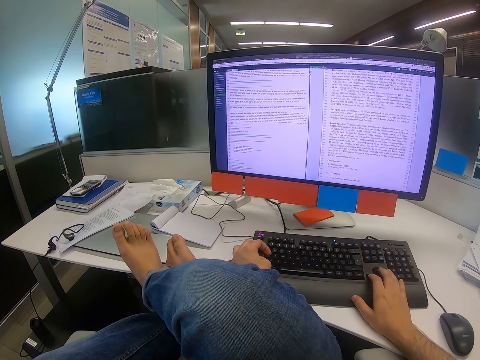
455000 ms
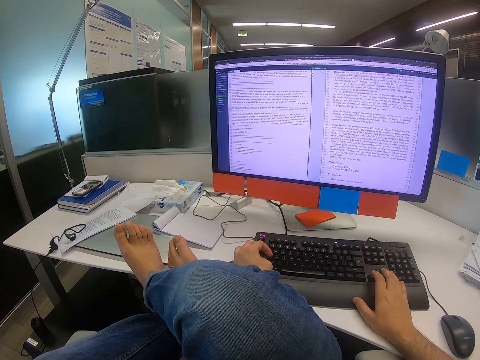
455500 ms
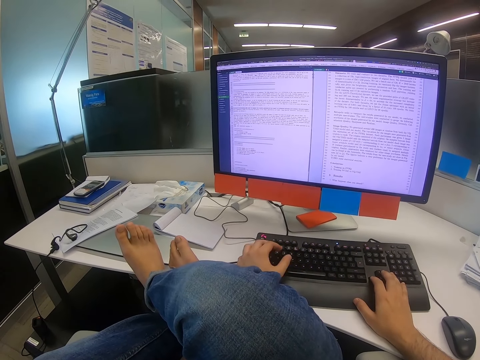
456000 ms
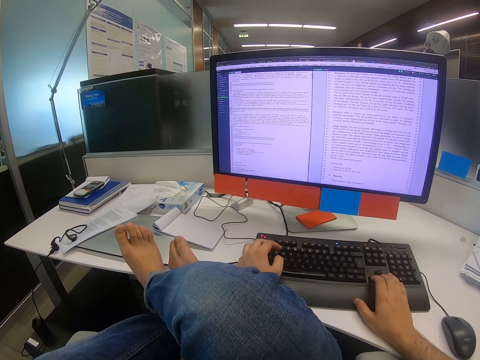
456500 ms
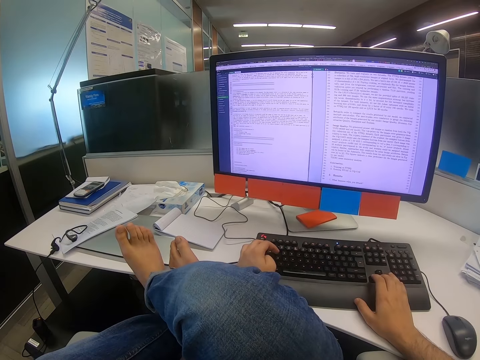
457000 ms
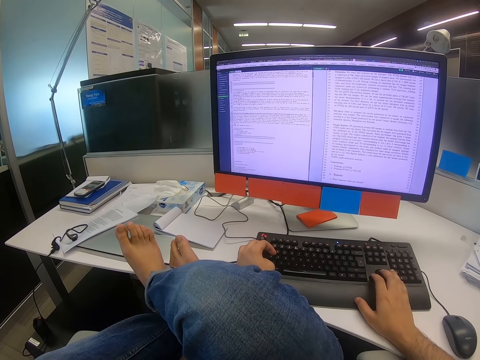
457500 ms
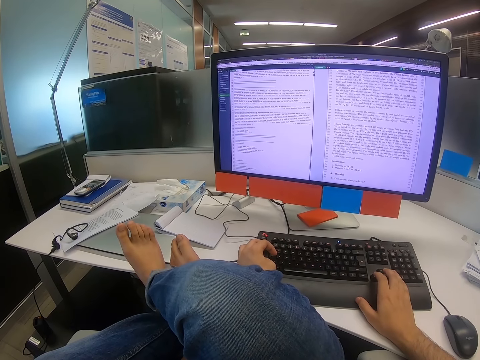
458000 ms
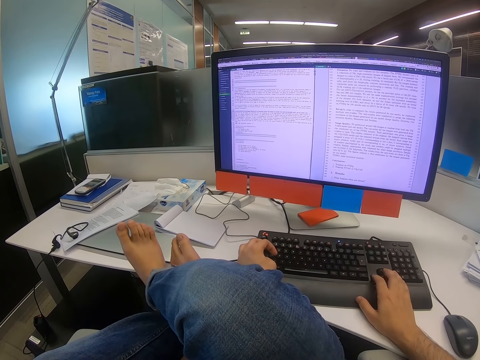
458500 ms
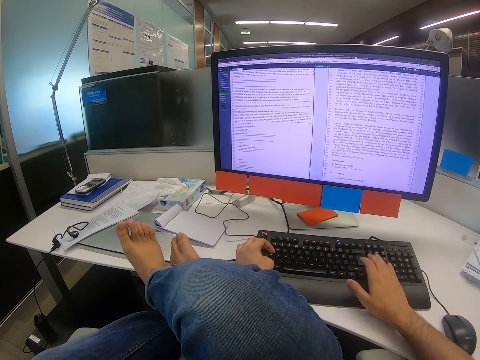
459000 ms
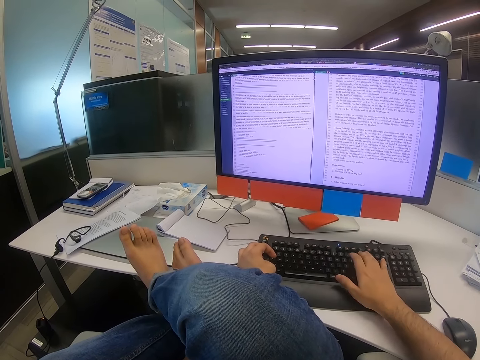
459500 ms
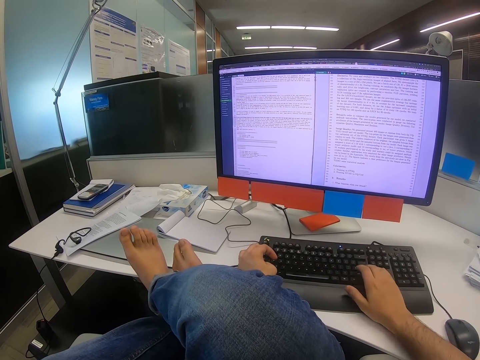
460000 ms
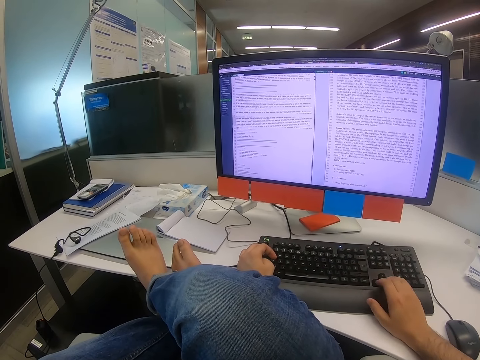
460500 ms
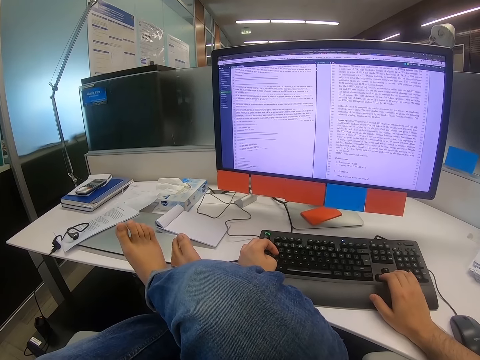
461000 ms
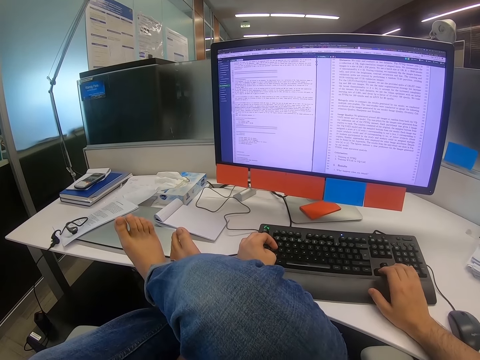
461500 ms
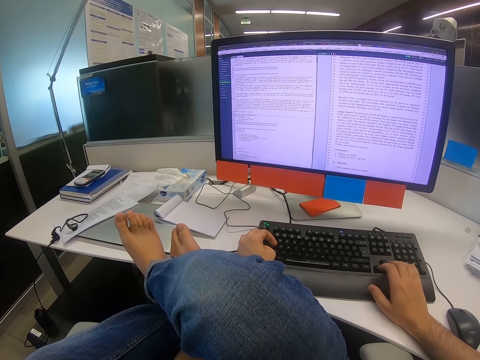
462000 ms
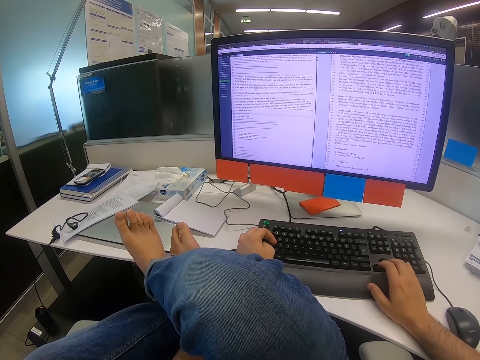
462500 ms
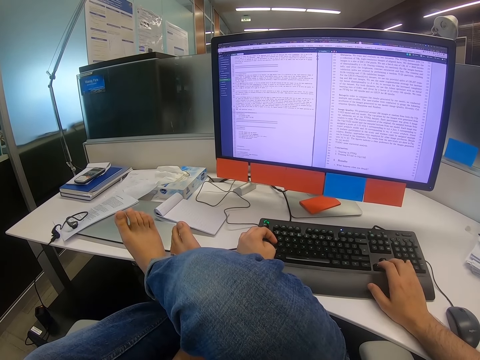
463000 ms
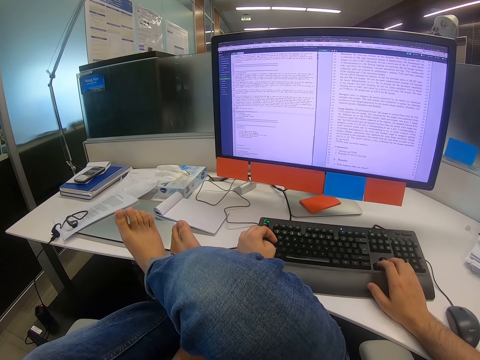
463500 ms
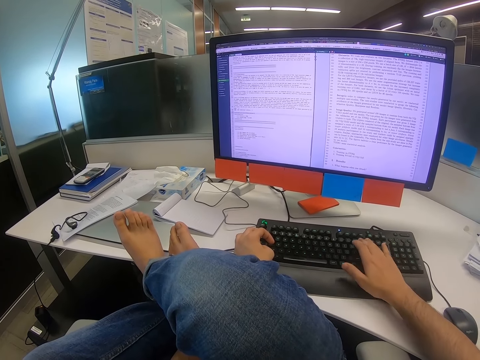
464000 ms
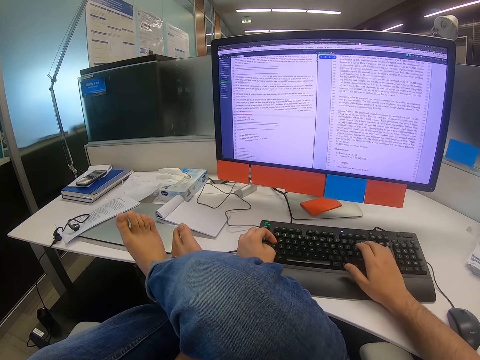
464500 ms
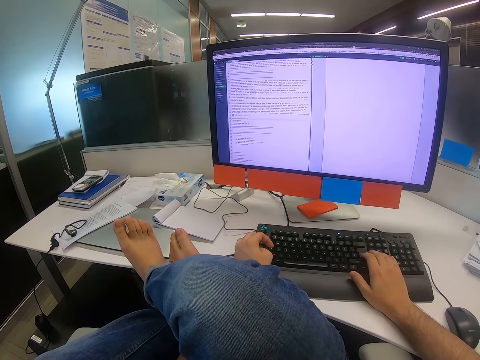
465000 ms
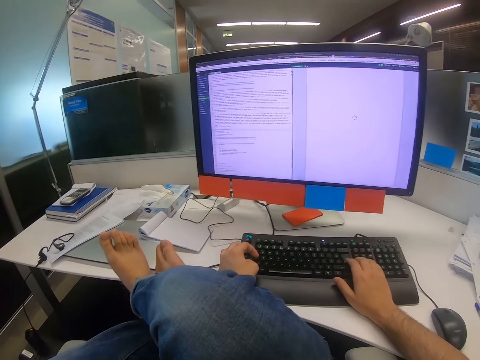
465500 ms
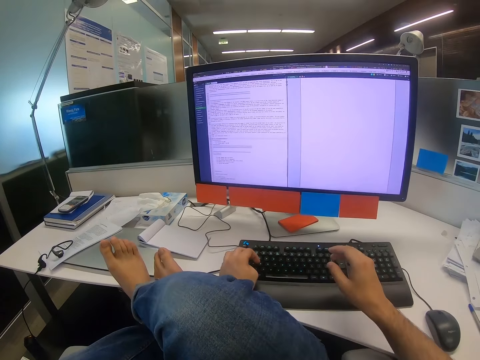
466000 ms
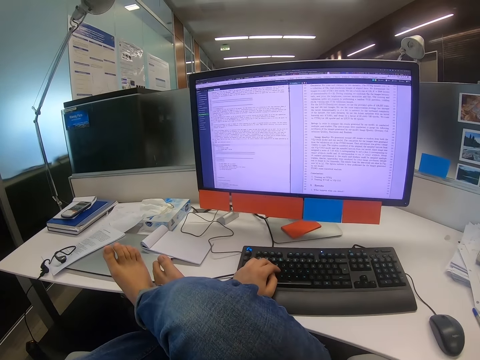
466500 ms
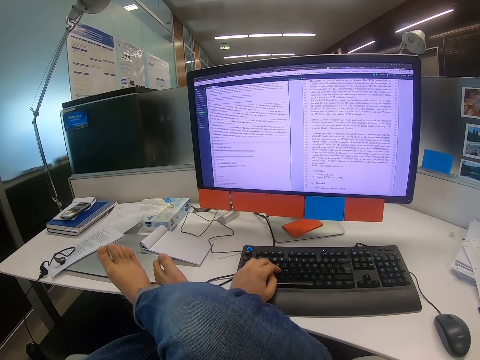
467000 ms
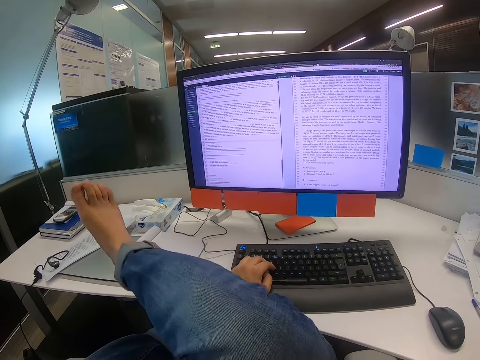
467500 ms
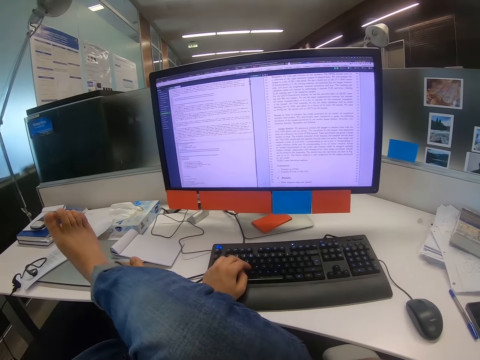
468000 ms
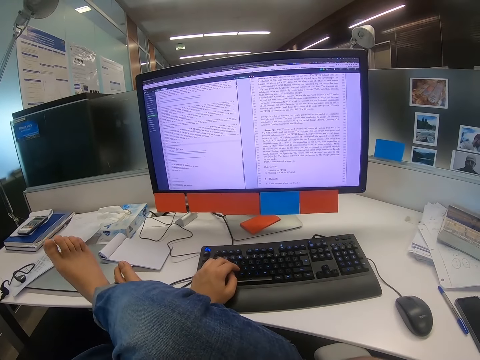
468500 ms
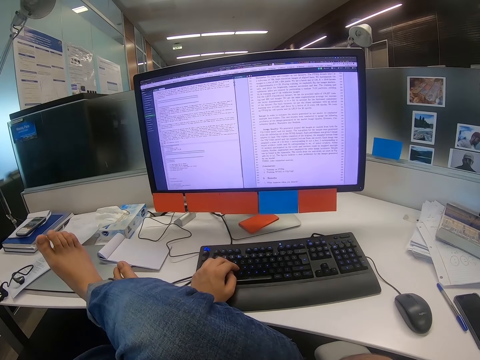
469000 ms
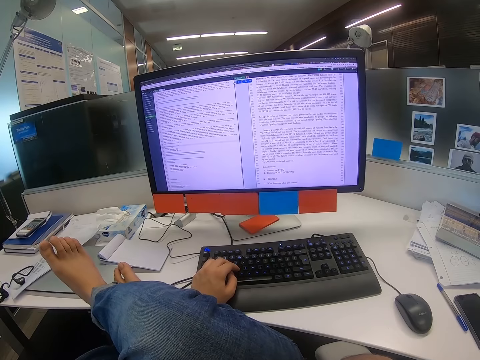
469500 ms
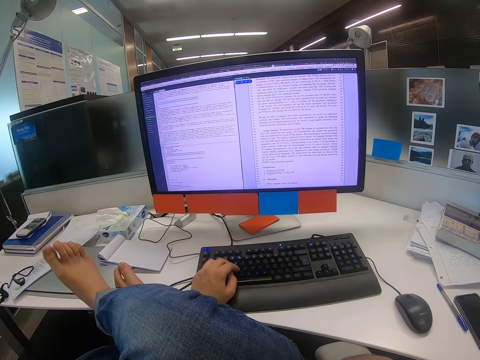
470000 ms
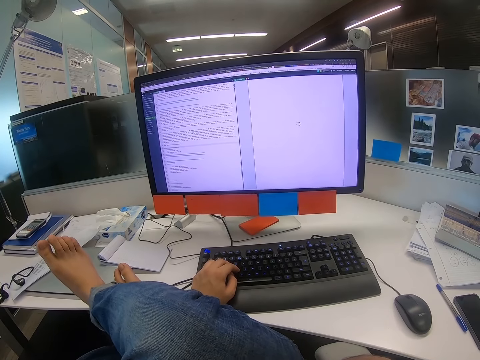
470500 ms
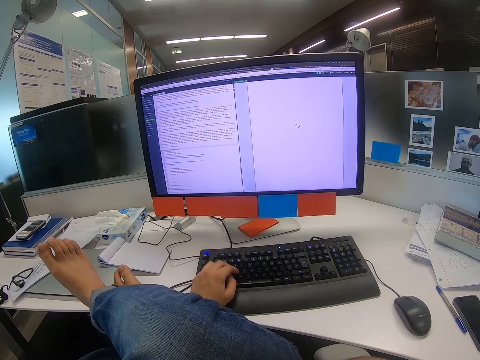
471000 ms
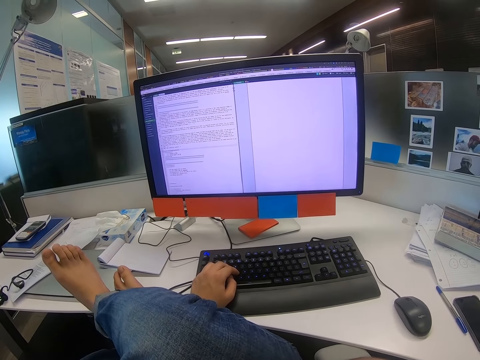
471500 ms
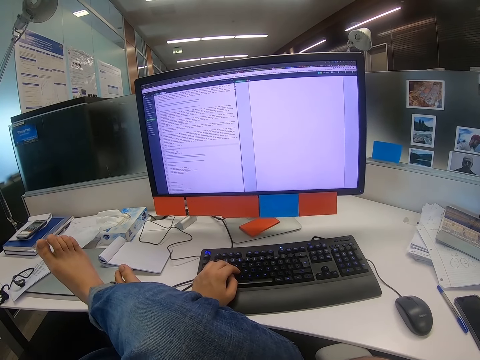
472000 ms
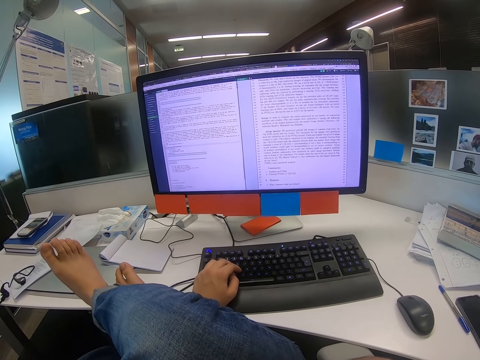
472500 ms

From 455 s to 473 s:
The camera wearer lifts his right hand. He shakes the right leg.

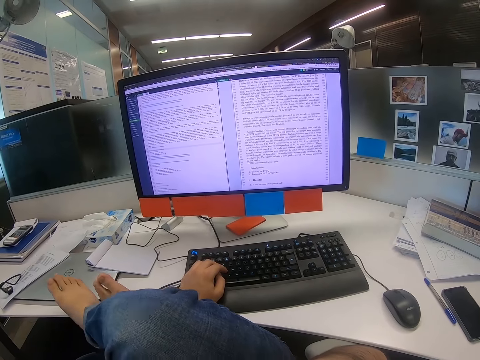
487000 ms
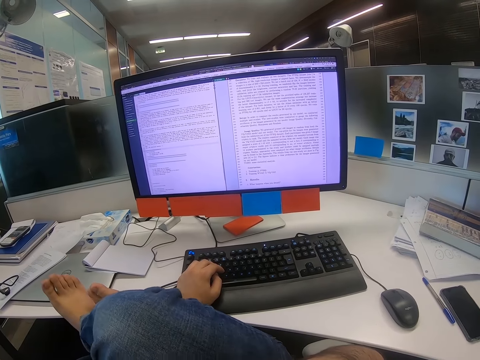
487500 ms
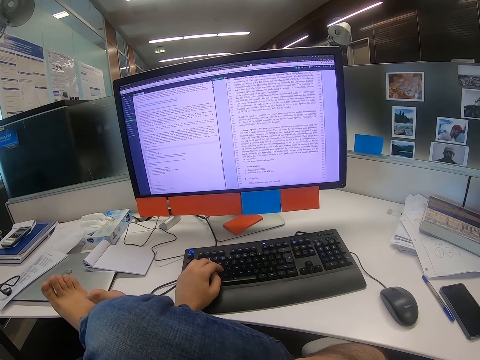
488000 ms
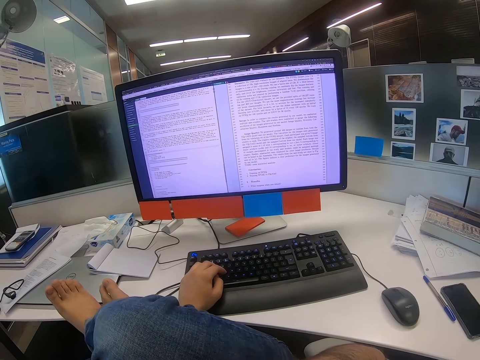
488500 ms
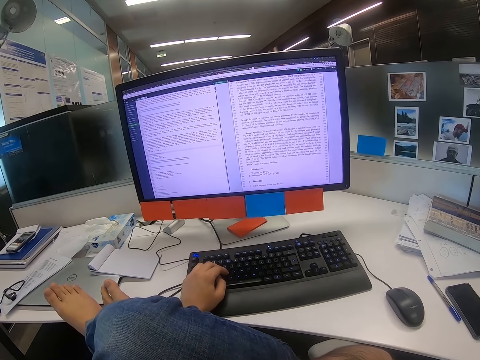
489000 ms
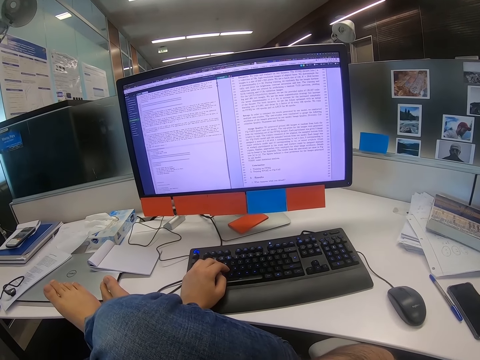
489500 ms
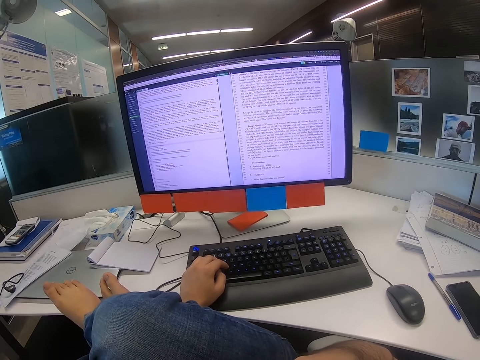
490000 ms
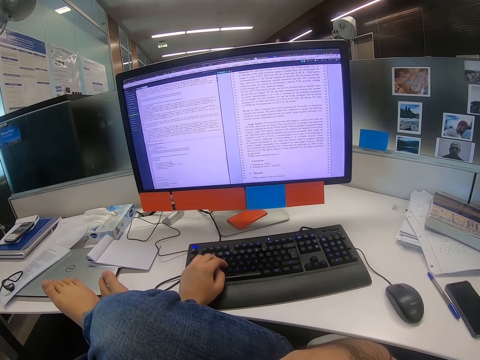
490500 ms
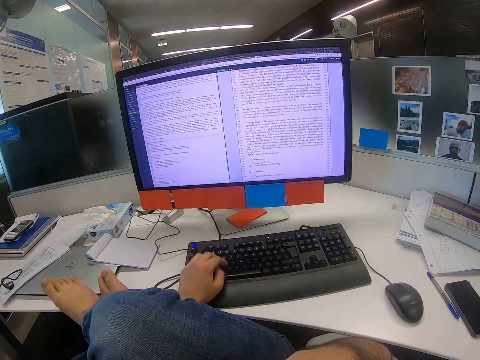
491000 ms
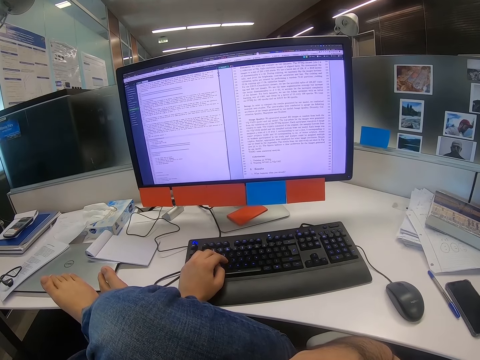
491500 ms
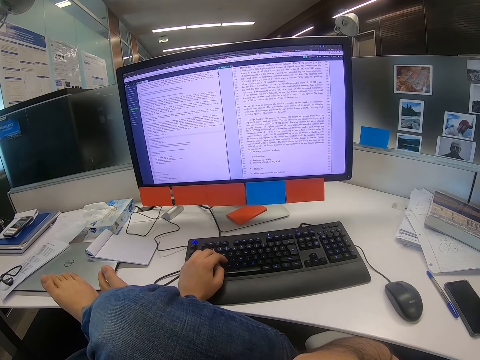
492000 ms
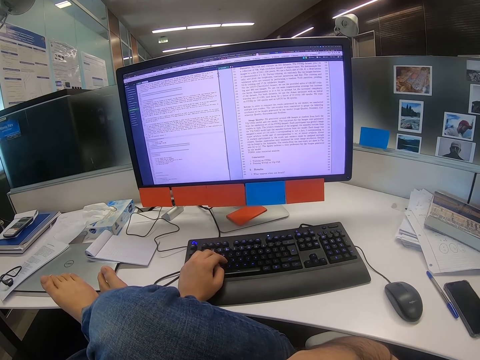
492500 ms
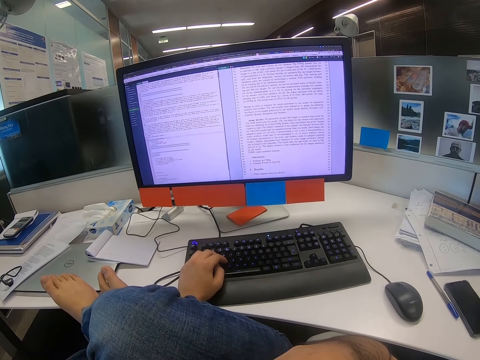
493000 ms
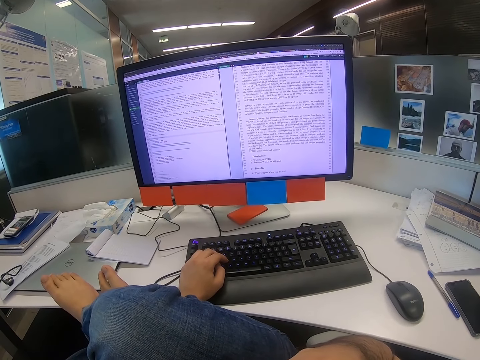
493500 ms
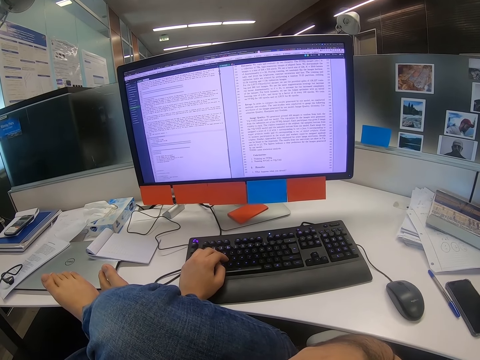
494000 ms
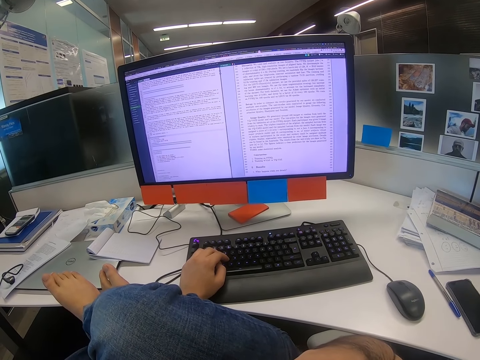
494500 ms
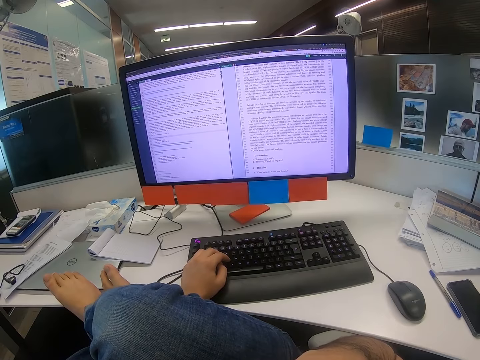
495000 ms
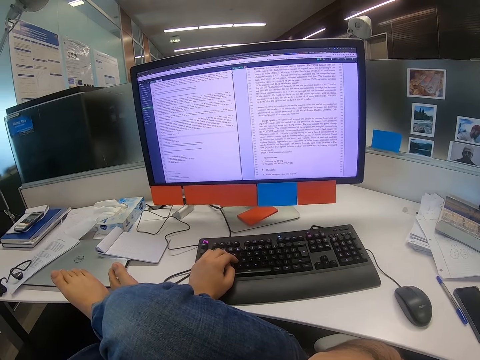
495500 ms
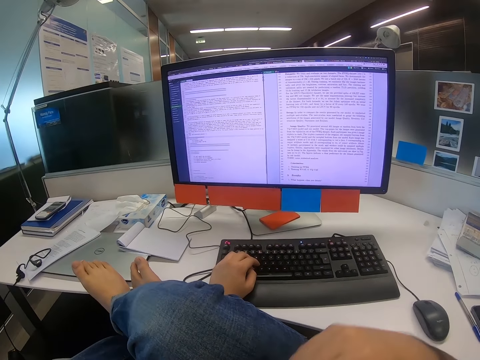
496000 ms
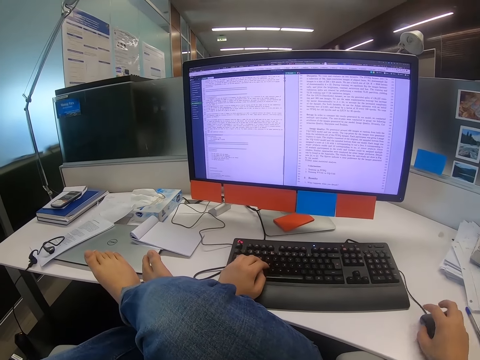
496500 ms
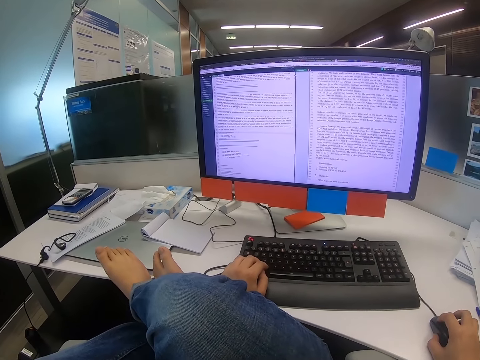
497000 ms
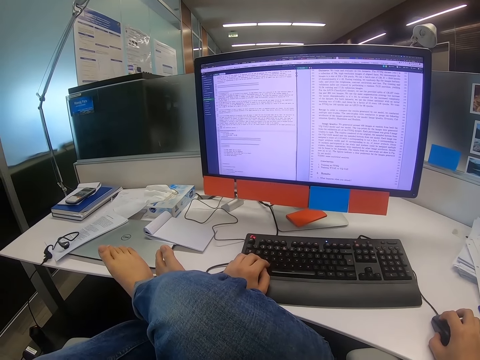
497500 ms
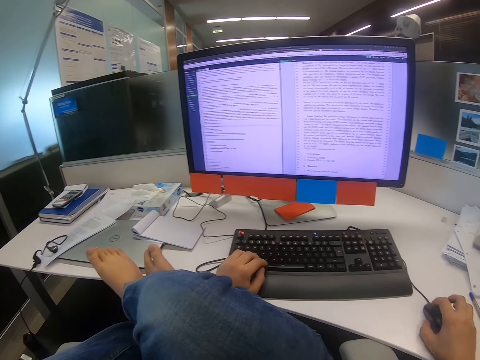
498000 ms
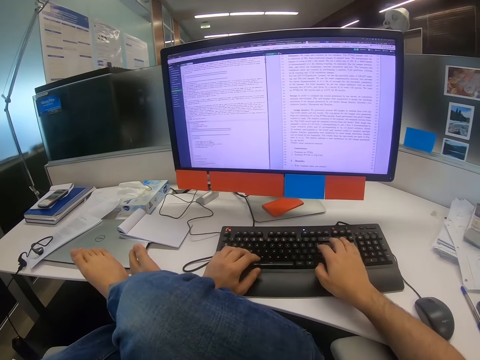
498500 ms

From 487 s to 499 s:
The camera wearer moves his right leg. He operates the computer. He types on the keyboard.
